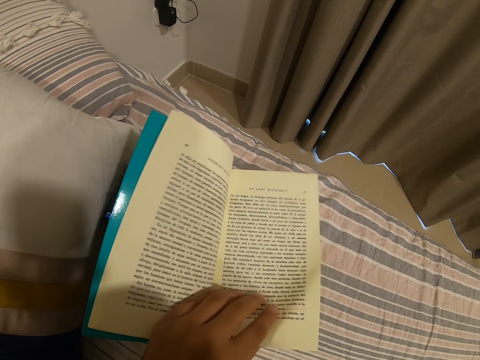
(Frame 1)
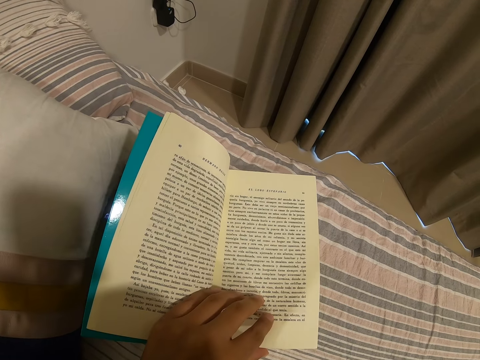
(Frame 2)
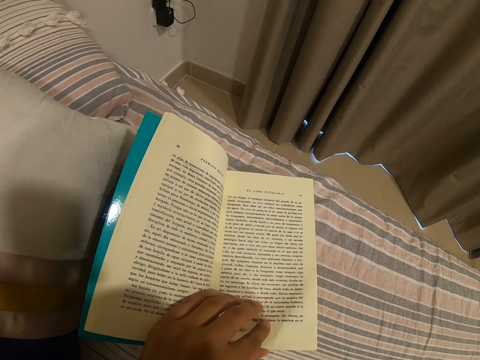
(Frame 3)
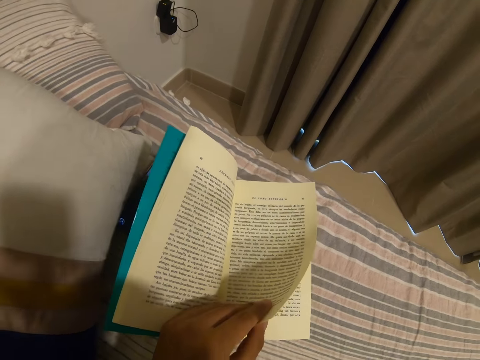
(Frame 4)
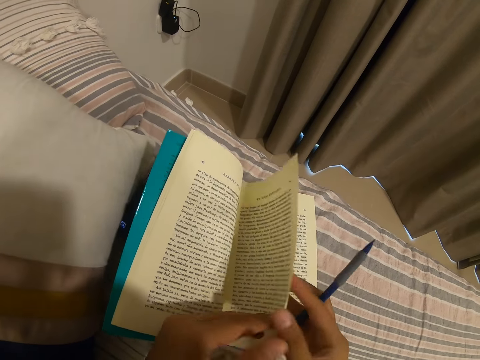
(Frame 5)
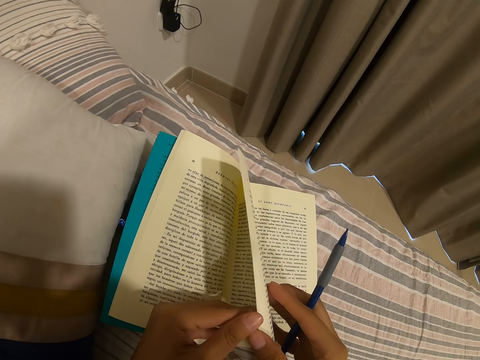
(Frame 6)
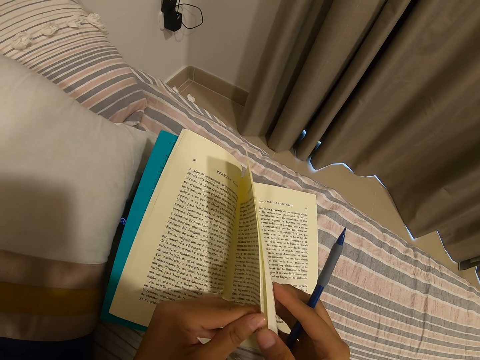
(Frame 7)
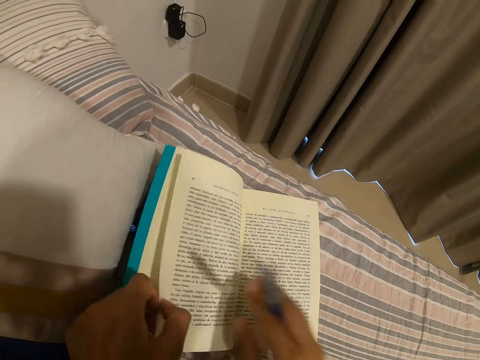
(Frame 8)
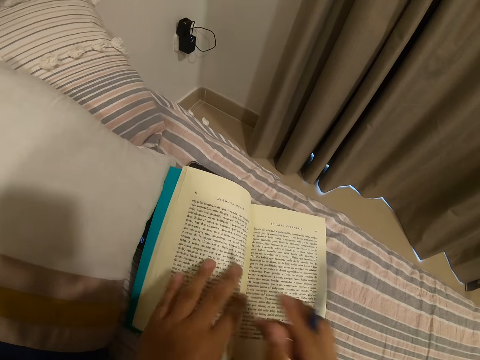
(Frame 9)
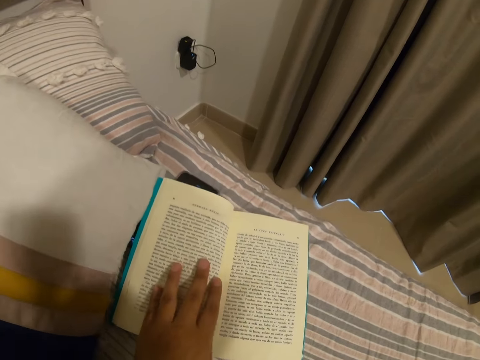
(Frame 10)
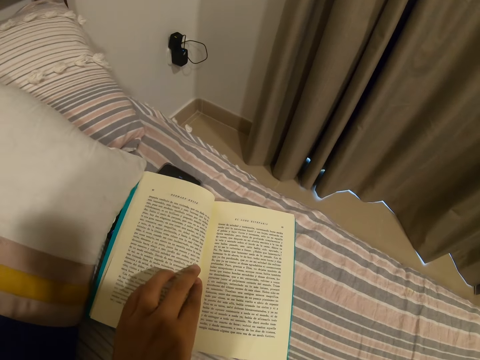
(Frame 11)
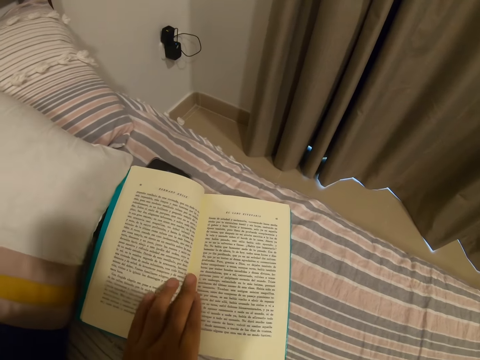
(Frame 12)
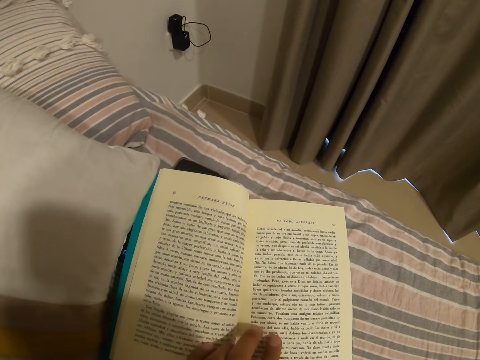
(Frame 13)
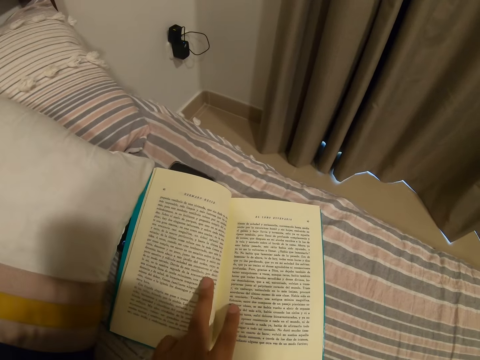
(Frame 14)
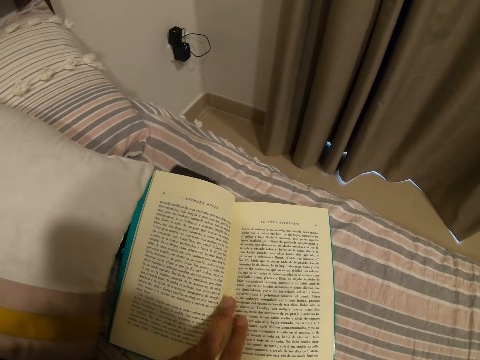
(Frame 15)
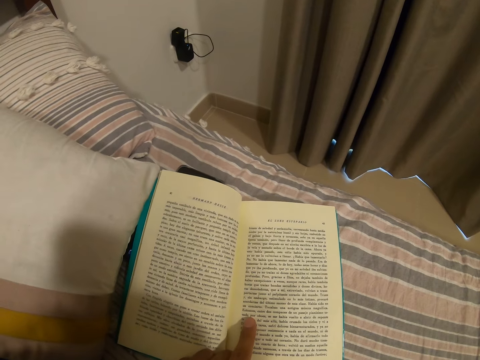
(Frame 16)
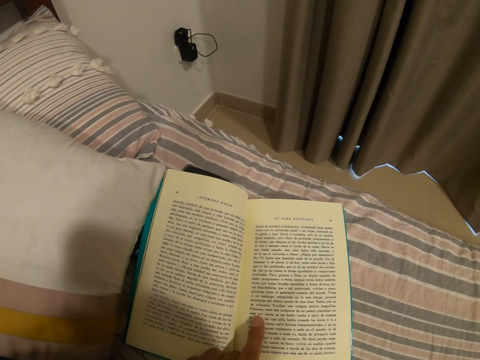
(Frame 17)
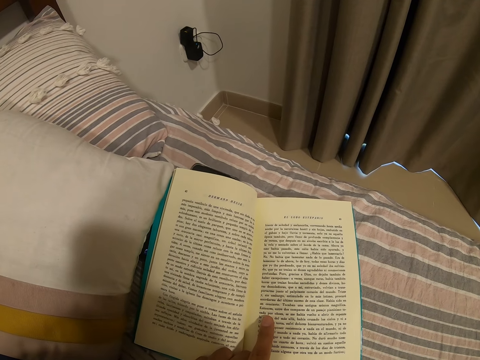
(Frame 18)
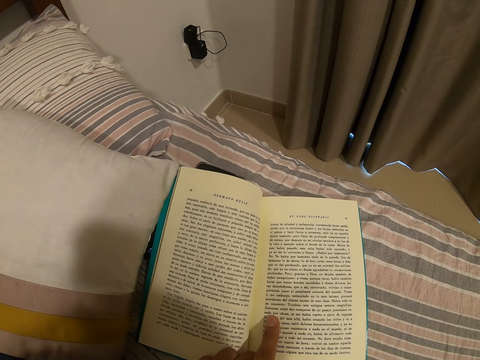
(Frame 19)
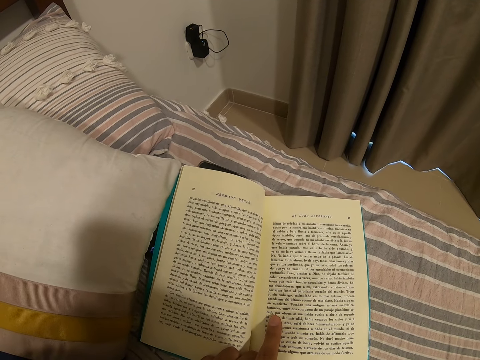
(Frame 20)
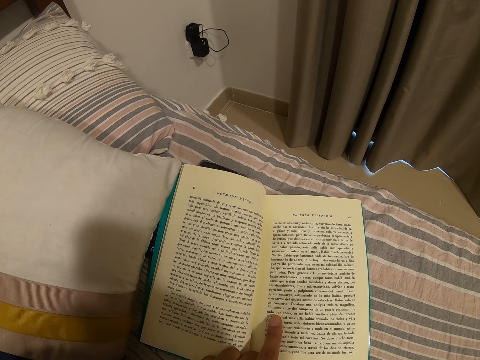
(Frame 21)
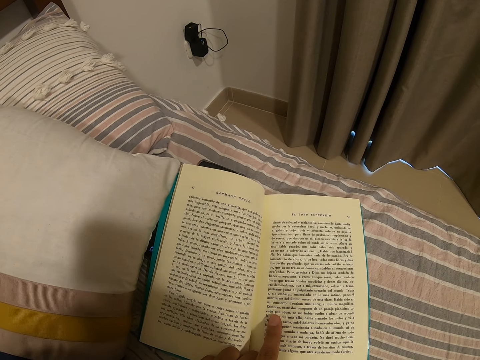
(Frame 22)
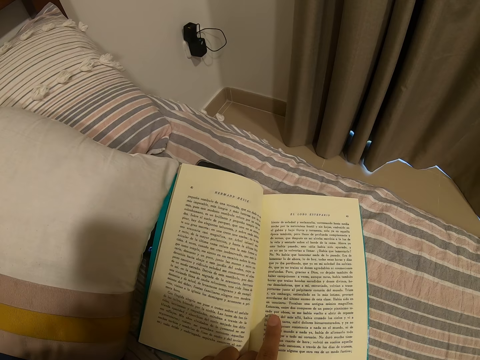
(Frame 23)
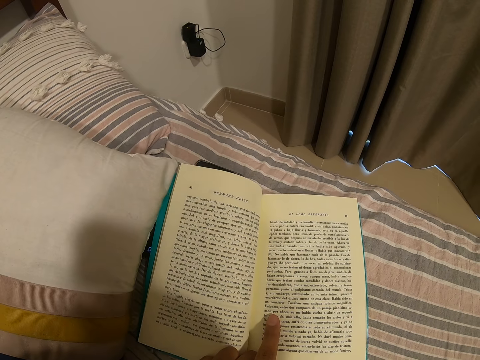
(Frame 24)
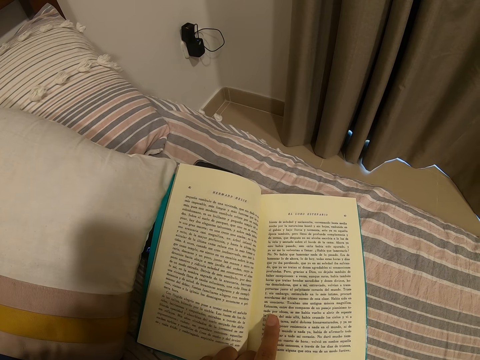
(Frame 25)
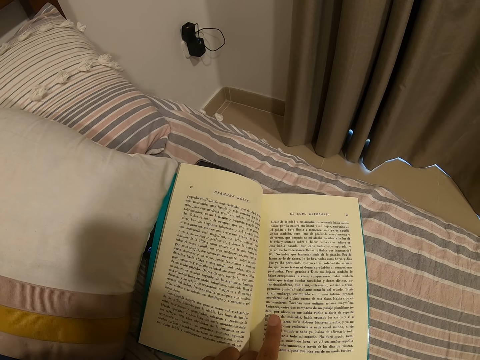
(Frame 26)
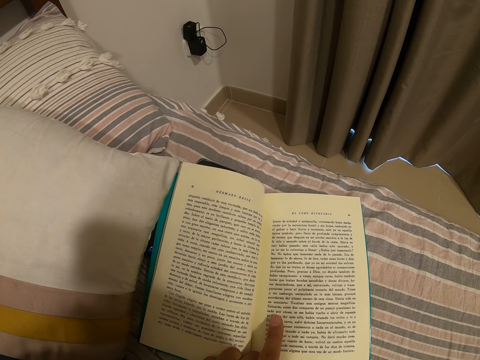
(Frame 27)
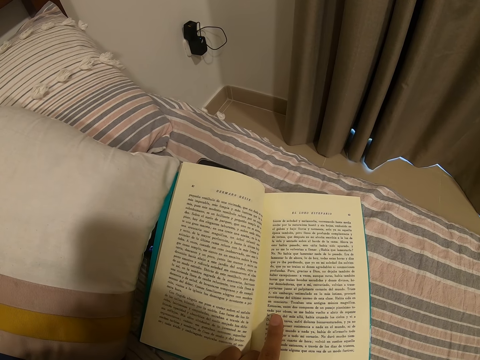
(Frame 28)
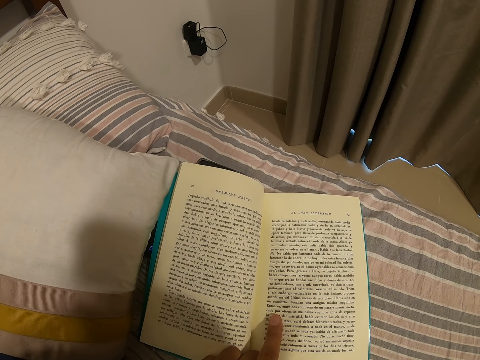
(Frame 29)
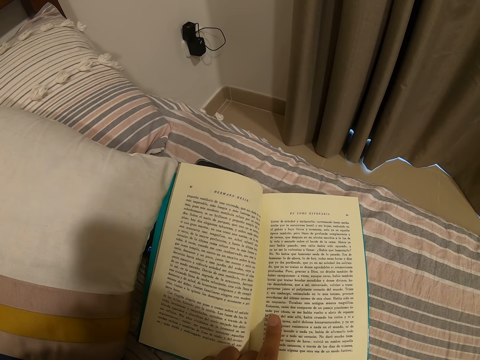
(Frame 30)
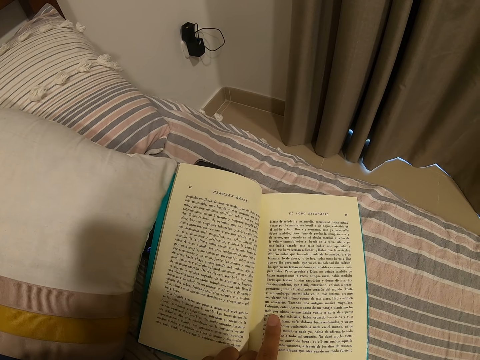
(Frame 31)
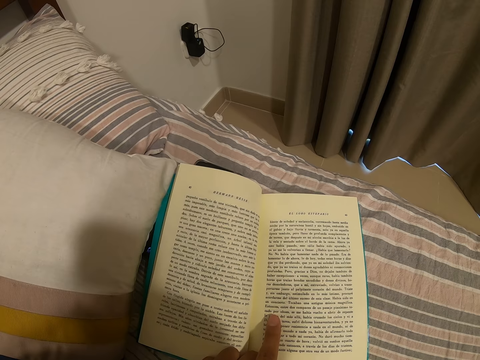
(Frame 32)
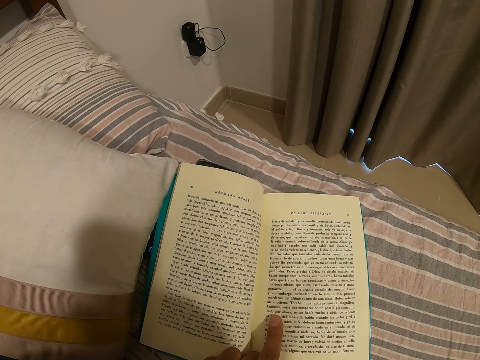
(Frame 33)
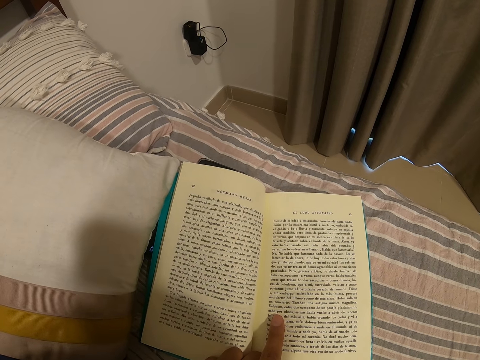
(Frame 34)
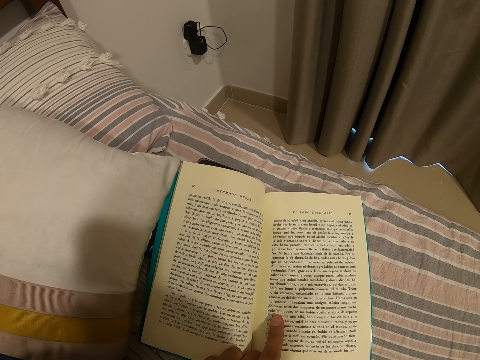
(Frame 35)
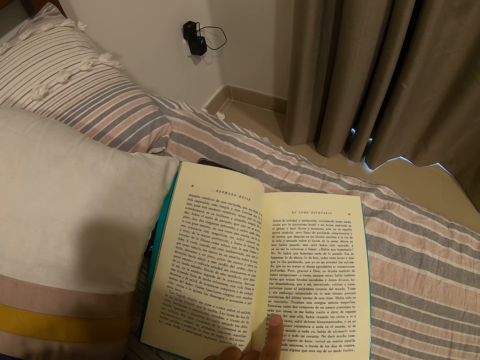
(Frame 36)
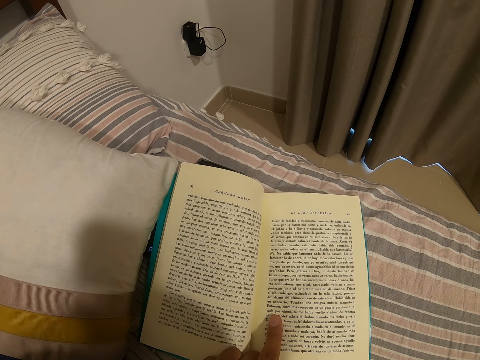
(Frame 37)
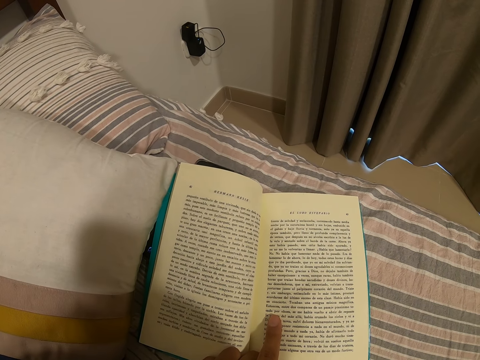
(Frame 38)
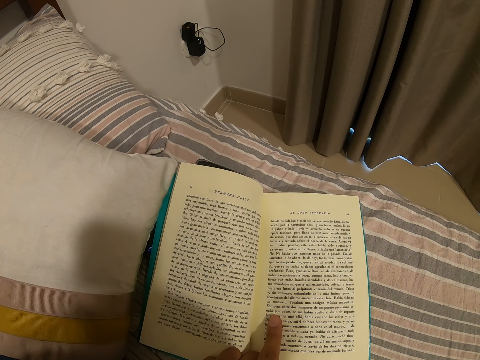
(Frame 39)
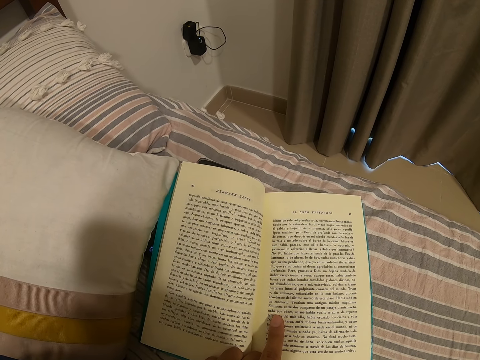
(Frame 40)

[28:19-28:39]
The camera wearer returns to the previous page. They hold a pen. They flip a page of the book. They open the book page with two hands. They drop the pen on the bed. They hold the book page with one hand. They move a finger around the book page. They remove fingers from the book page. They fold three fingers. They touch the book page with one finger.

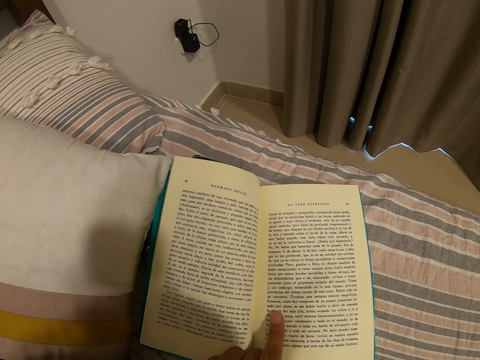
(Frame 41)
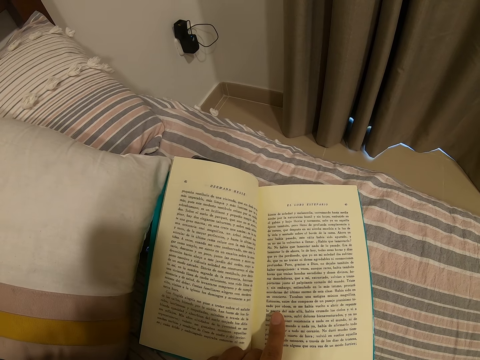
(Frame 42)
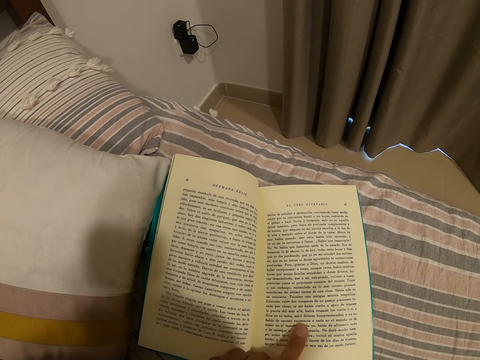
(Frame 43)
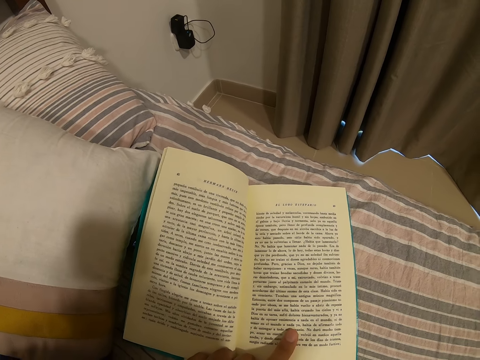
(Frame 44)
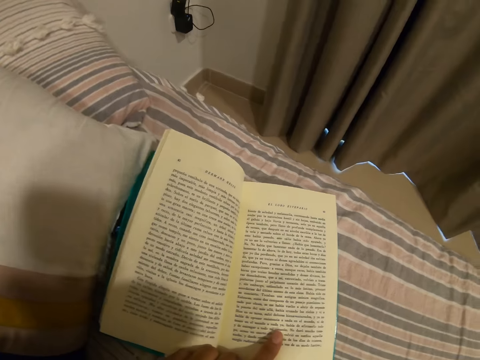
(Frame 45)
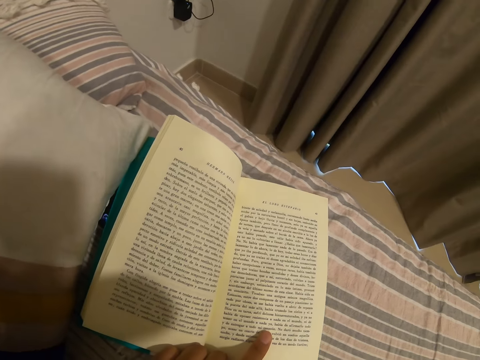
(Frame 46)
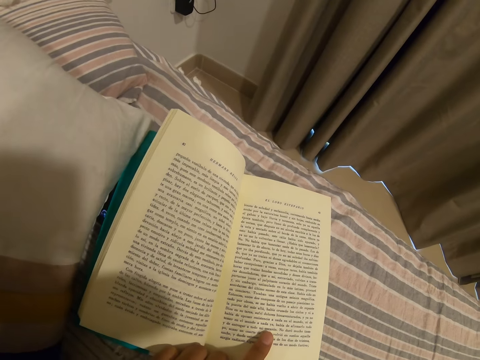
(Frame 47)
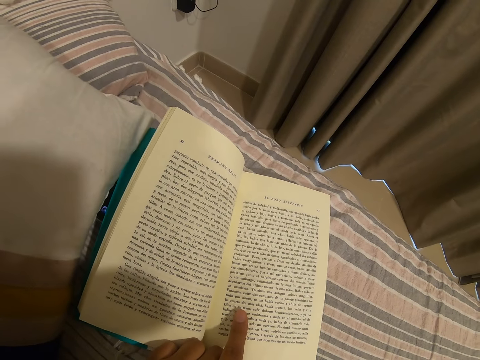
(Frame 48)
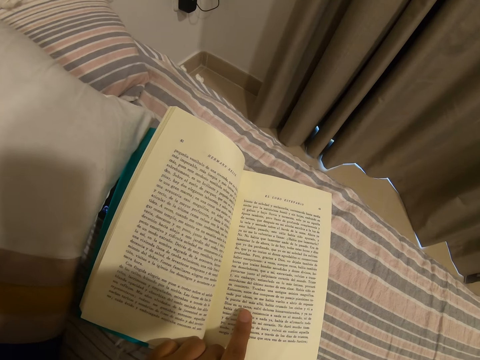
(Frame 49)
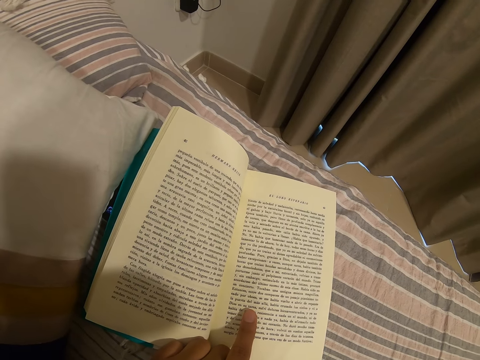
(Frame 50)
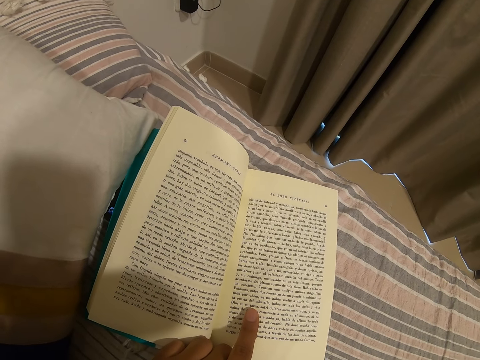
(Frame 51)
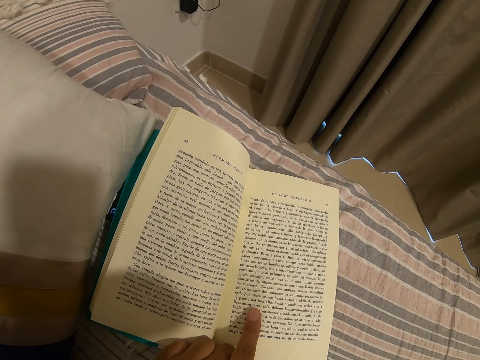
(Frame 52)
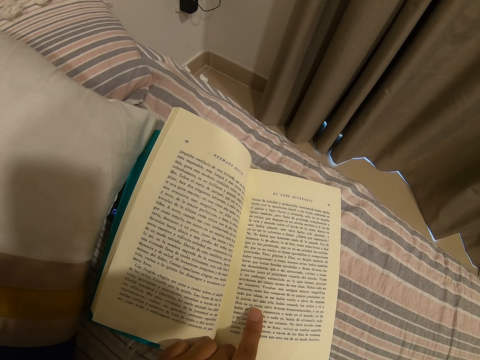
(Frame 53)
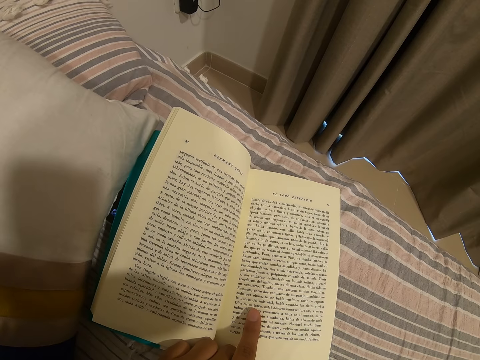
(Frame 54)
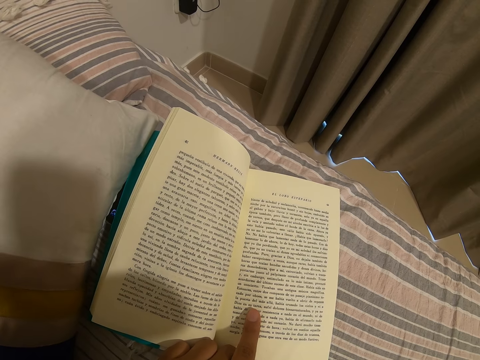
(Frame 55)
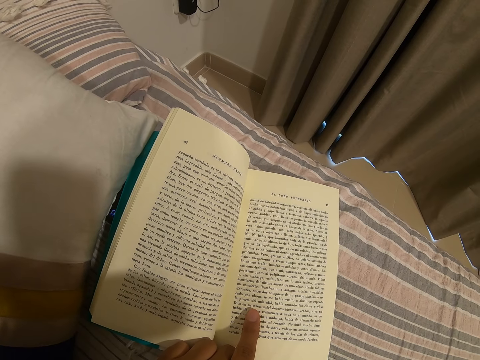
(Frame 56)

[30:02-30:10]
The camera wearer moves a finger on the book page. They move a finger on the book page again. They touch the book page with one finger.
